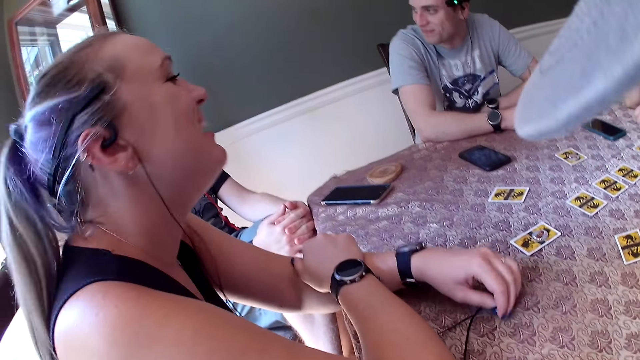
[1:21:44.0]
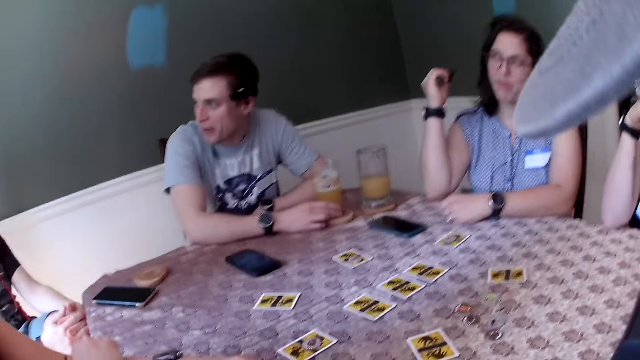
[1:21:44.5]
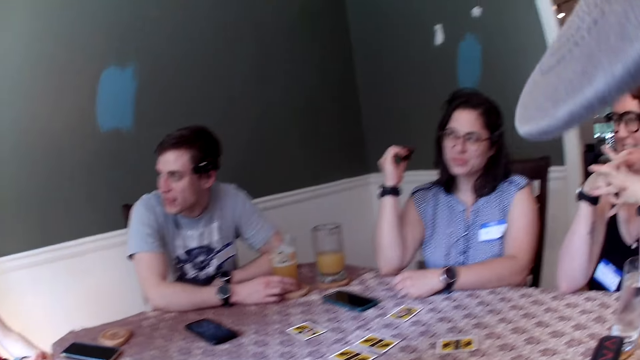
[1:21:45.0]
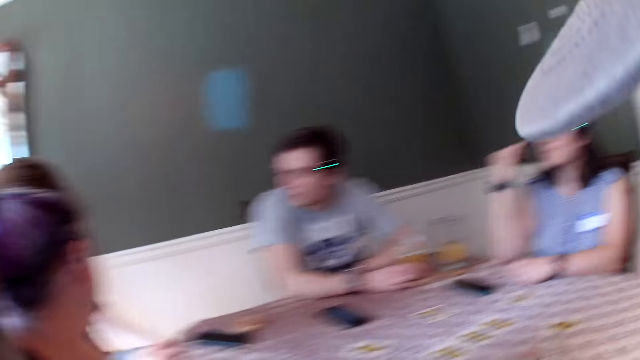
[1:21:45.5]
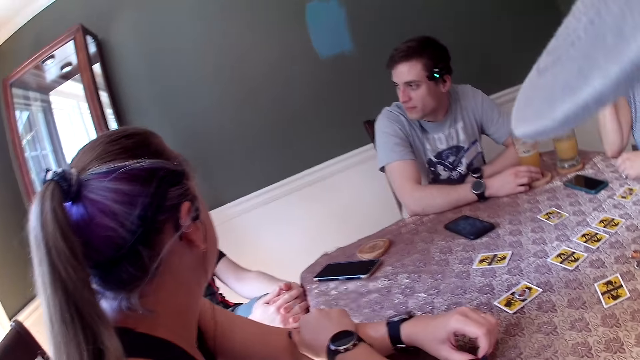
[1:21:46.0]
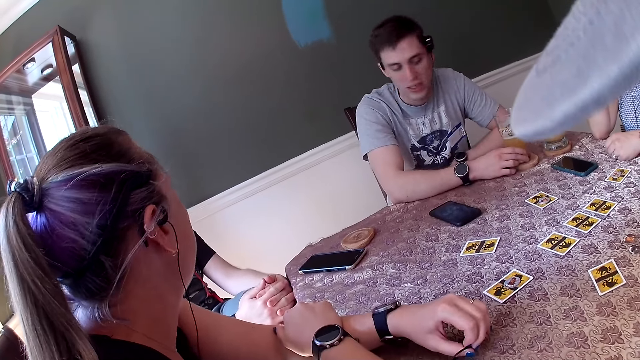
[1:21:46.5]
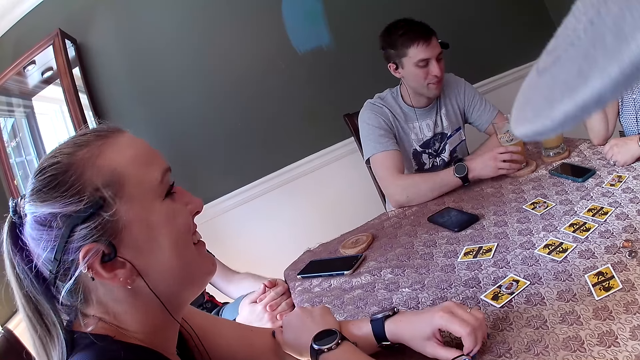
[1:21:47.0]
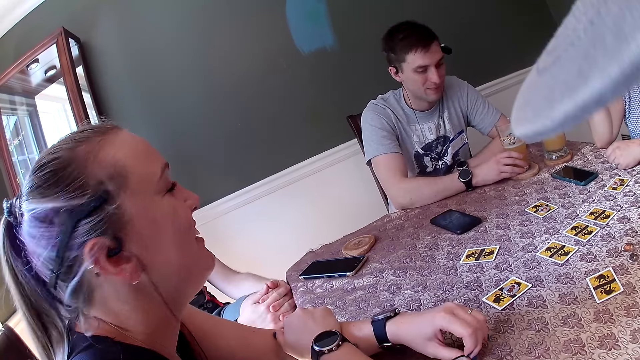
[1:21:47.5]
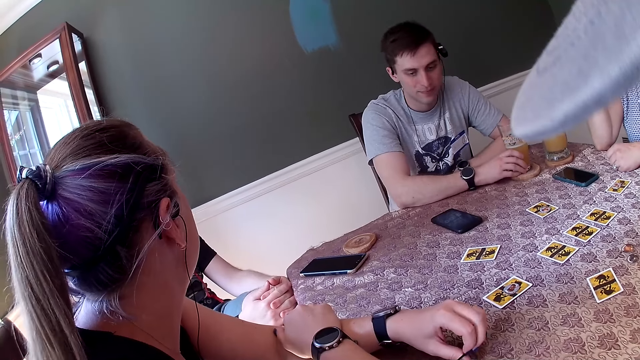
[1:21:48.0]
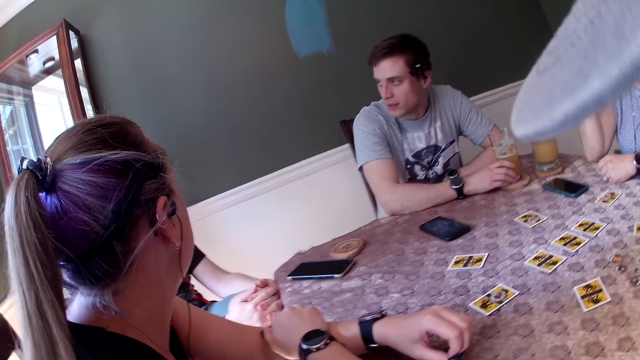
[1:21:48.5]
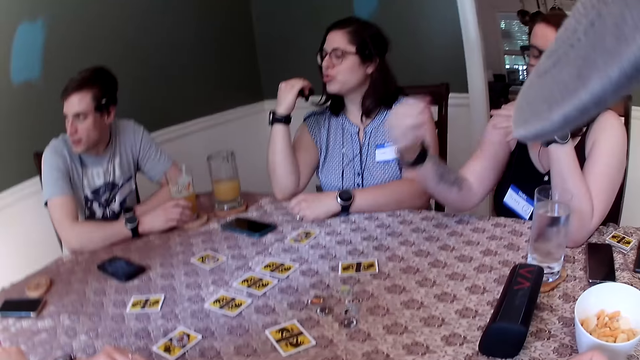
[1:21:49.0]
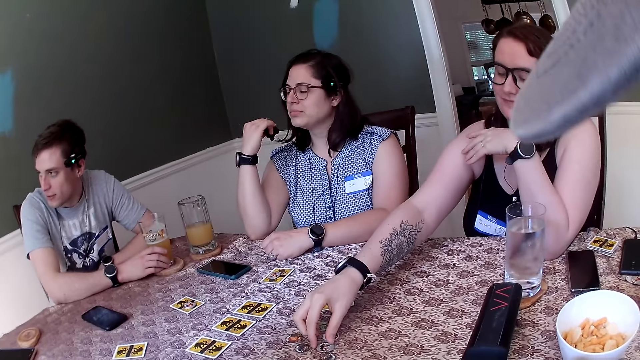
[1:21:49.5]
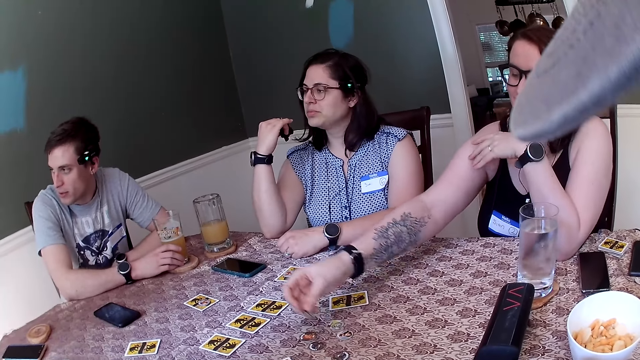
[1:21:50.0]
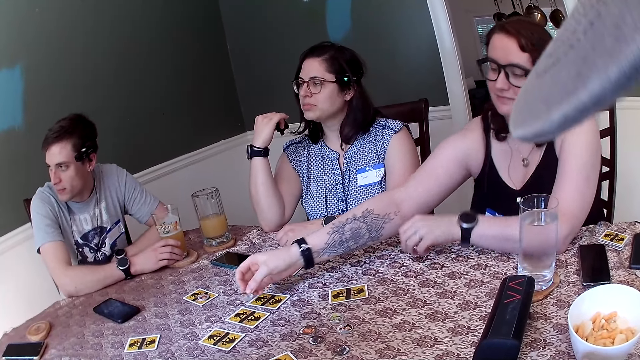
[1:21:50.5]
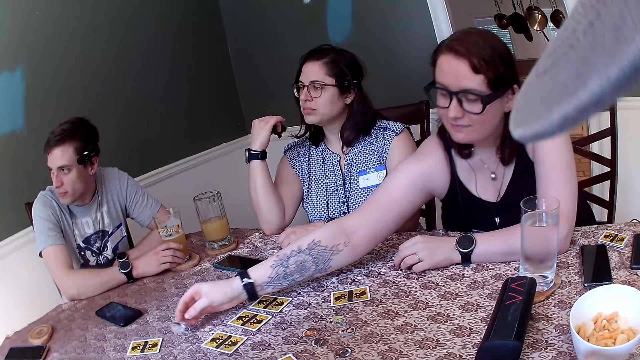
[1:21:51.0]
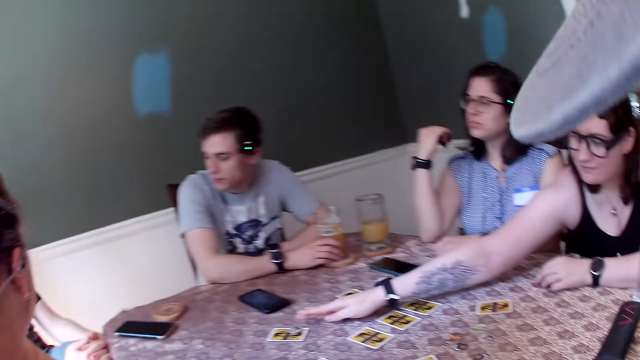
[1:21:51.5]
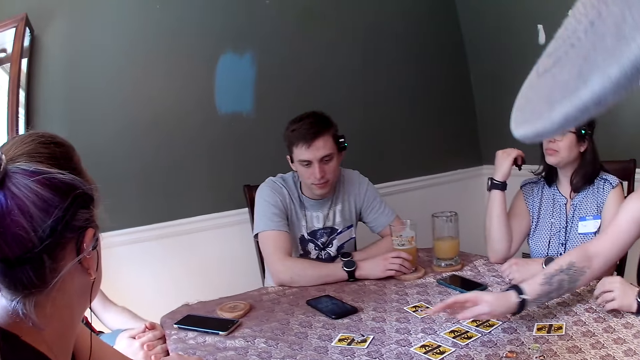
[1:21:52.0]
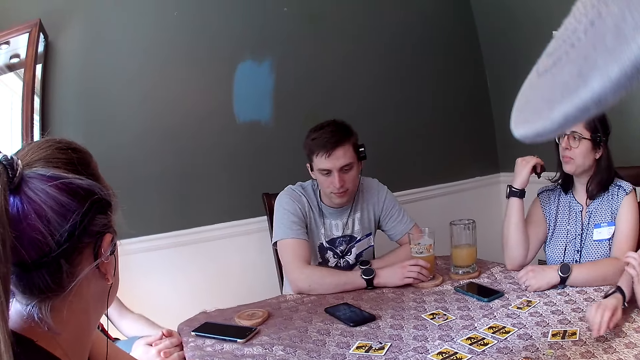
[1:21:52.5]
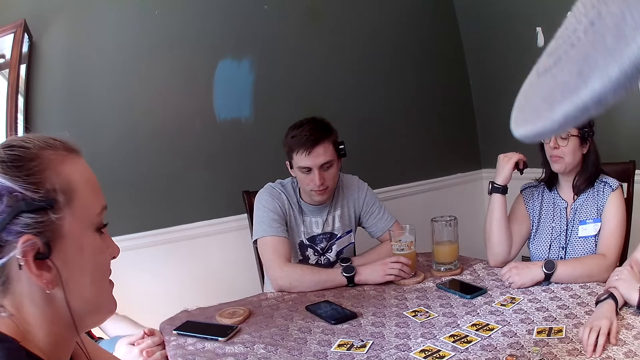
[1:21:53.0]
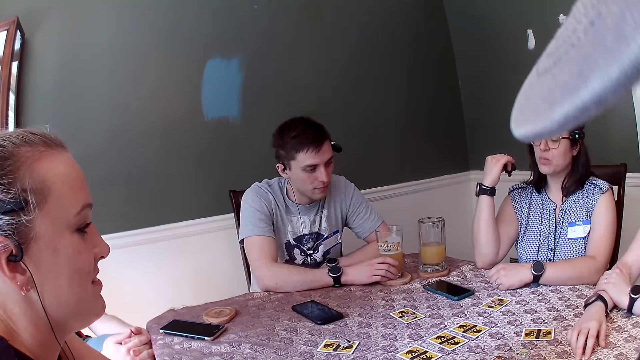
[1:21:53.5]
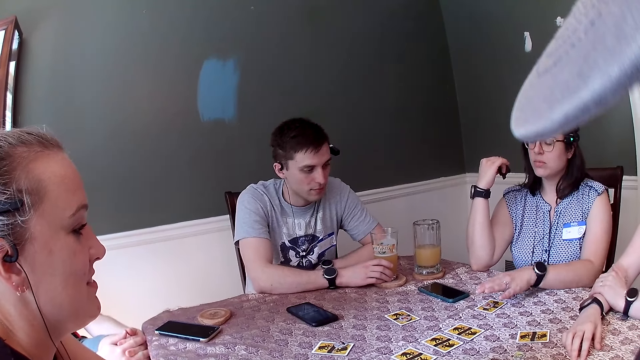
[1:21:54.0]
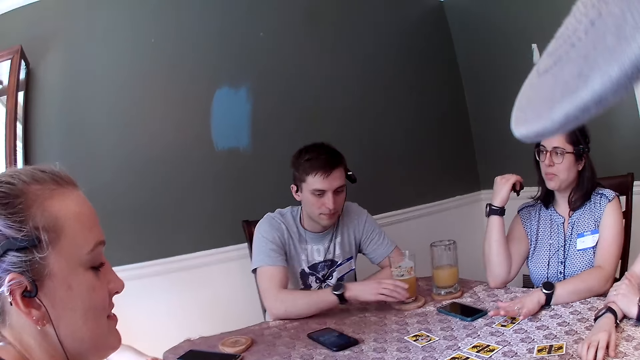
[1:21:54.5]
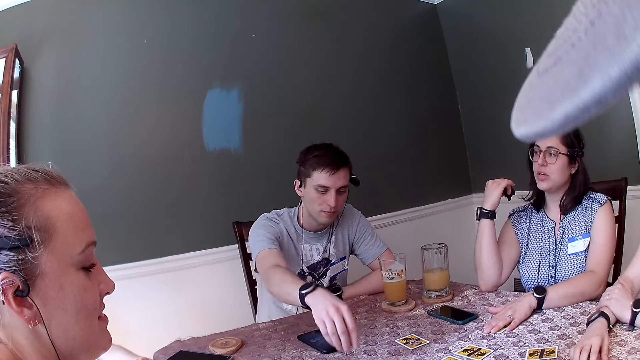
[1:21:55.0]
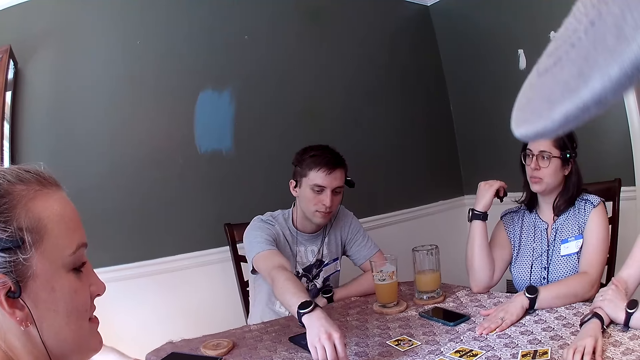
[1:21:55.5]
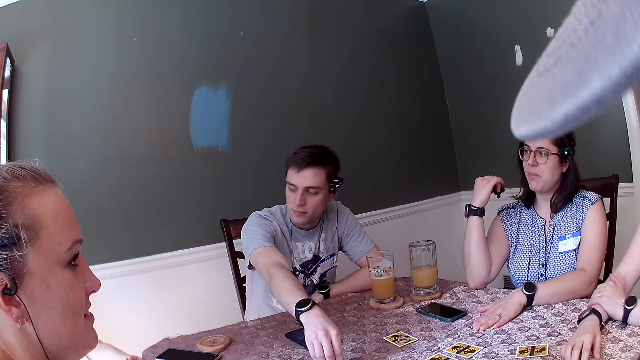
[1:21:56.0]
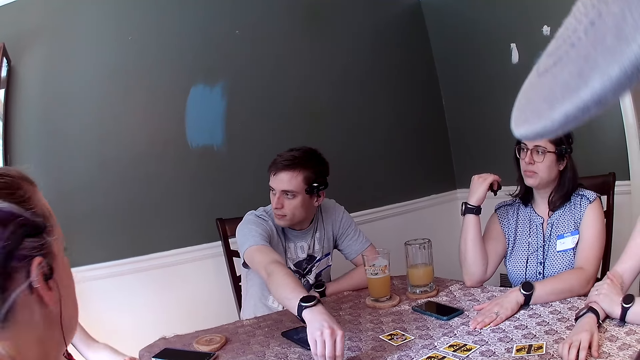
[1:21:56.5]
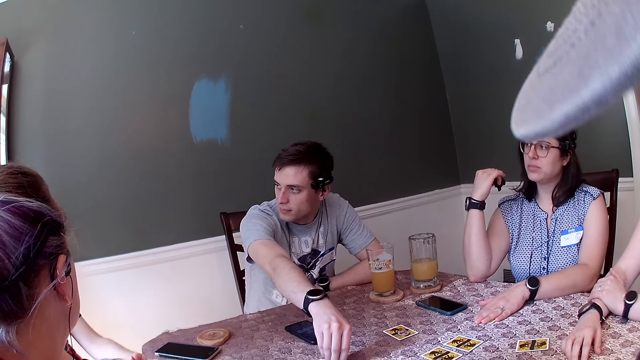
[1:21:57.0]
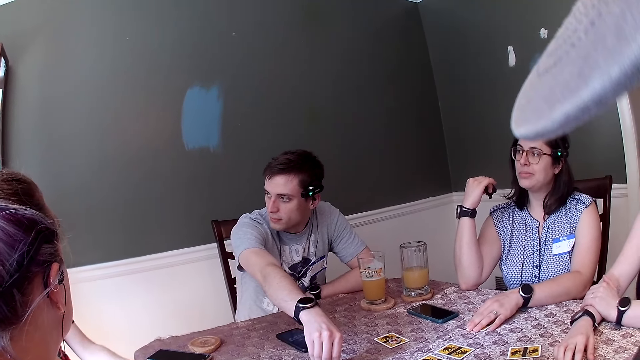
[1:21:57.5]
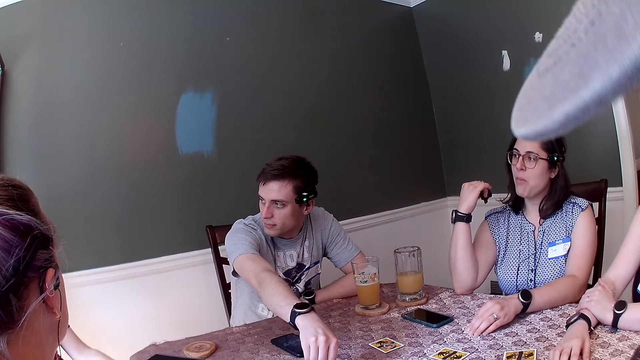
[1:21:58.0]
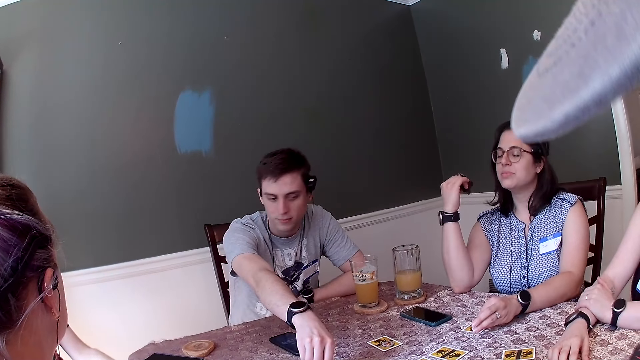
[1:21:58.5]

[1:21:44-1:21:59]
A woman picks a card from the table with her right hand. Another woman moves a token on the table. The first woman drops the card on a card on the table with her right hand. The camera wearer looks around the table. A third woman picks a card from the table with her left hand. She moves a card on the table. A man holds a token on the table. He picks a card from the table with his right hand. The camera wearer converses with the women and the men.

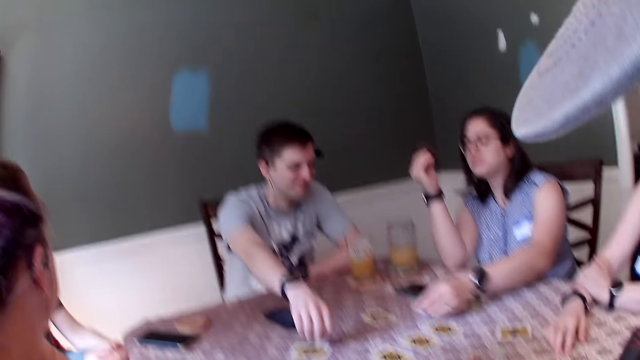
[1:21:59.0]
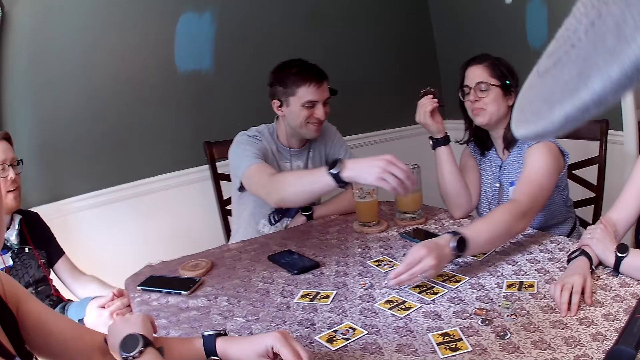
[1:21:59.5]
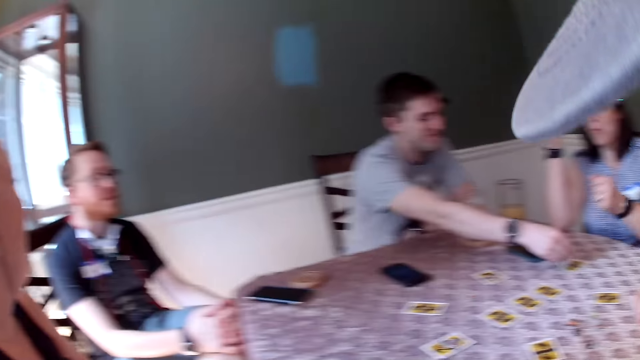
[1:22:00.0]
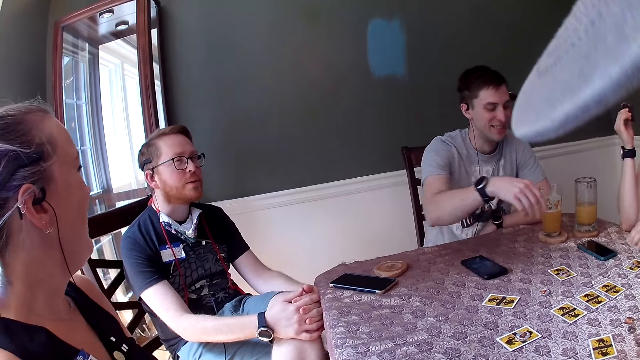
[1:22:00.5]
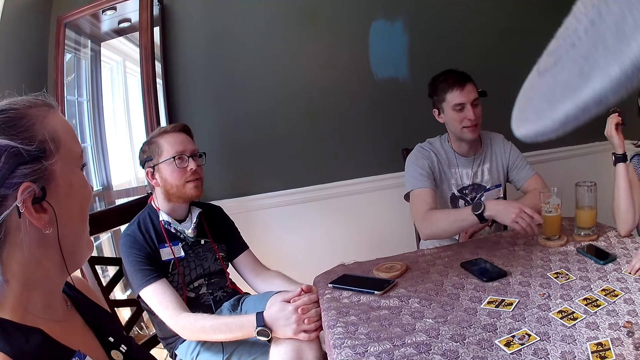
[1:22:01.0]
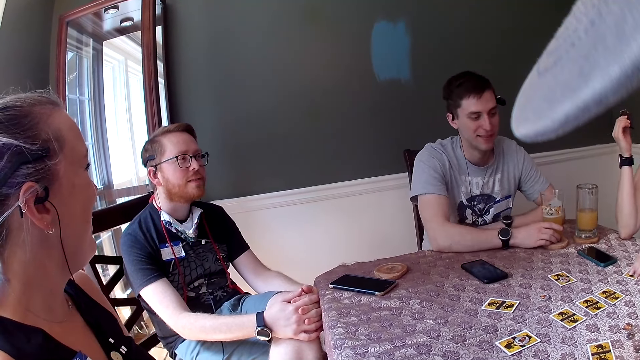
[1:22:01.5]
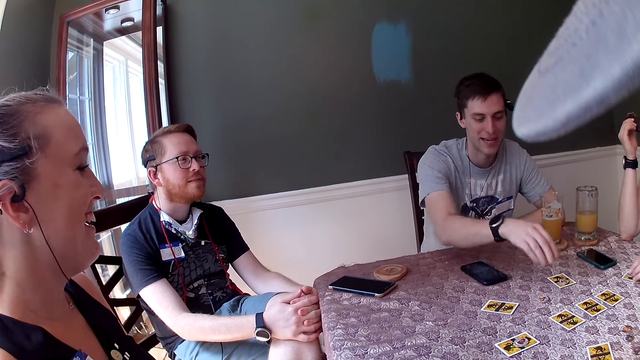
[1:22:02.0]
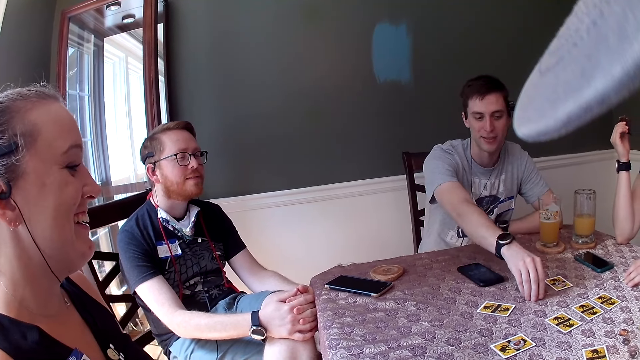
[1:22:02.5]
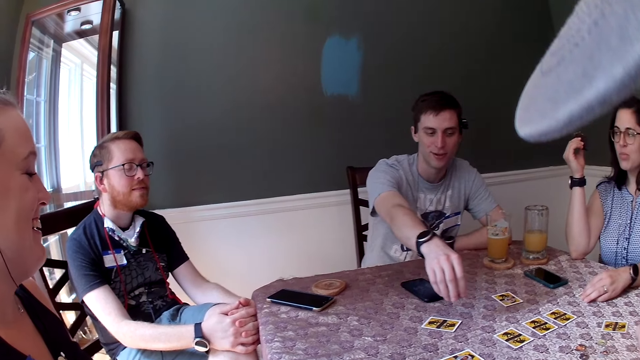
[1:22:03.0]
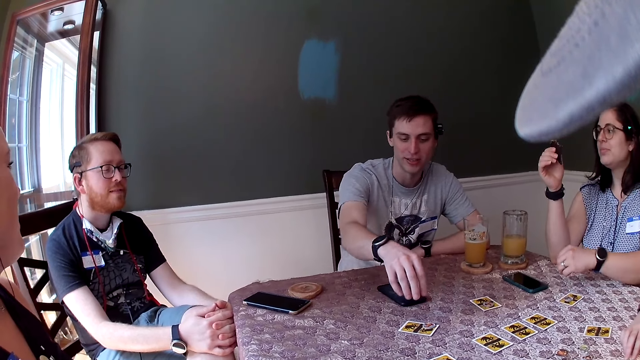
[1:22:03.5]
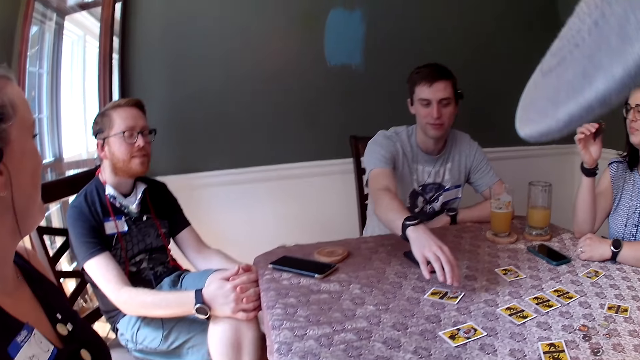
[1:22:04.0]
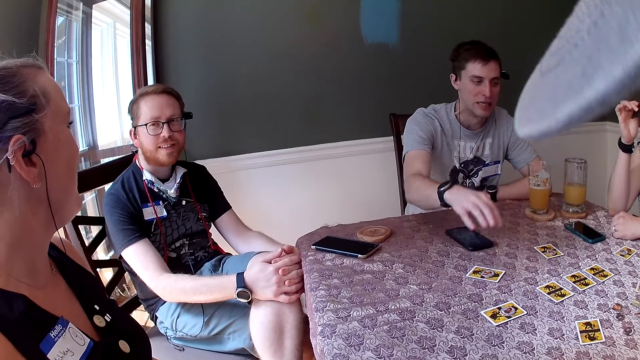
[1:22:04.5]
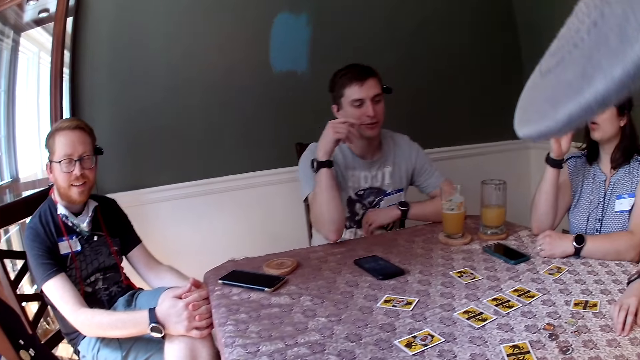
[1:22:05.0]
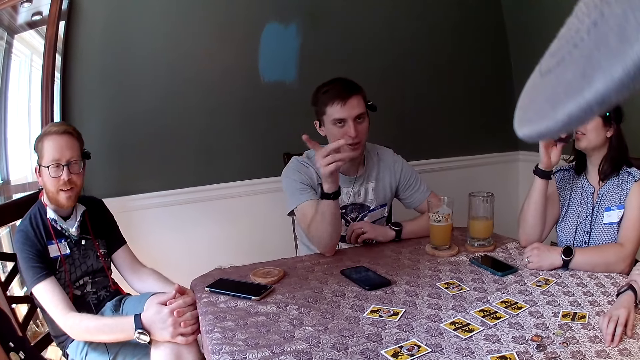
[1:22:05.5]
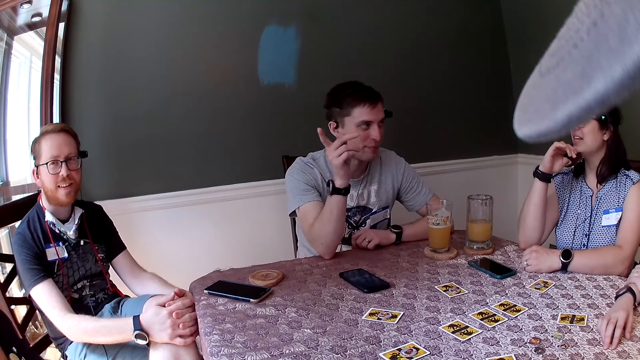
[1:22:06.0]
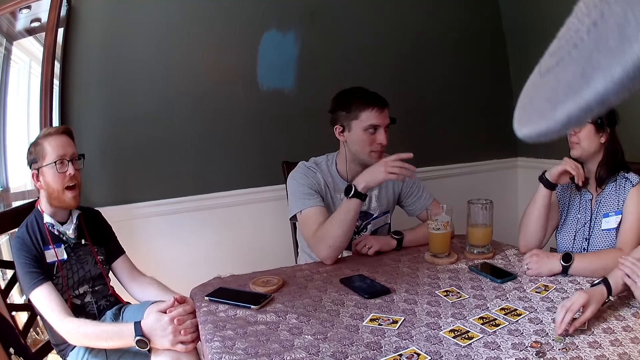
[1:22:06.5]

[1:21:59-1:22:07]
A woman drops the card on the table with her left hand. She moves a token on the table. A man drops the card on the table with his right hand. The camera wearer converses with the women and the men. The man picks a card from the table with his right hand. He moves a token on the table. He drops the card on a card on the table with his right hand. The camera wearer converses with the women and the men.
